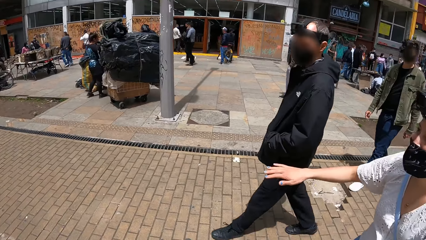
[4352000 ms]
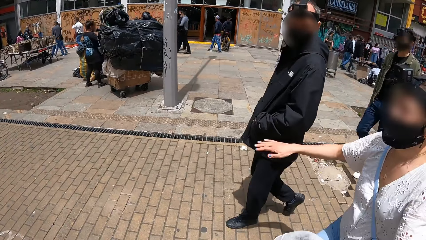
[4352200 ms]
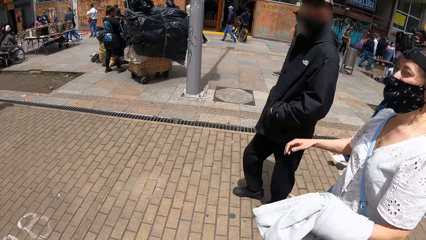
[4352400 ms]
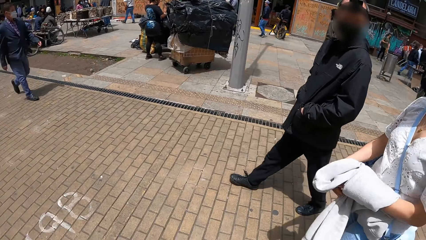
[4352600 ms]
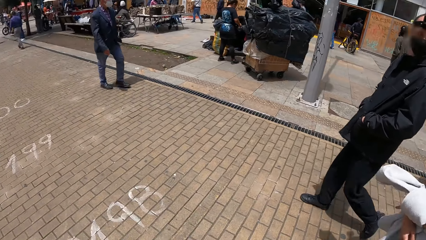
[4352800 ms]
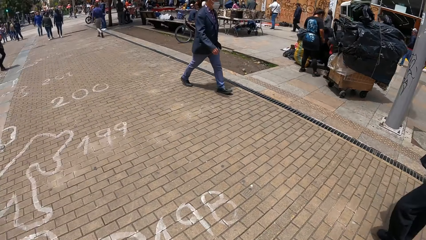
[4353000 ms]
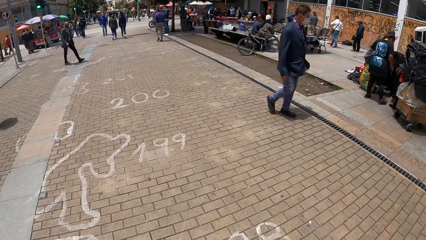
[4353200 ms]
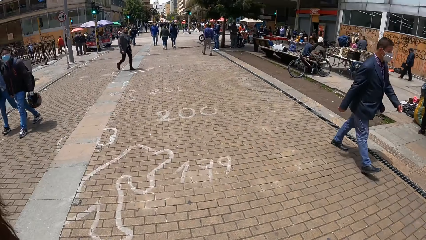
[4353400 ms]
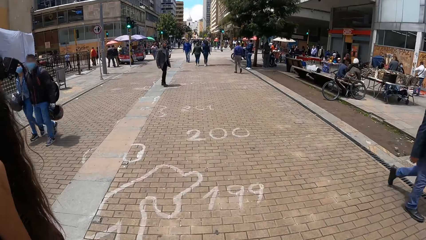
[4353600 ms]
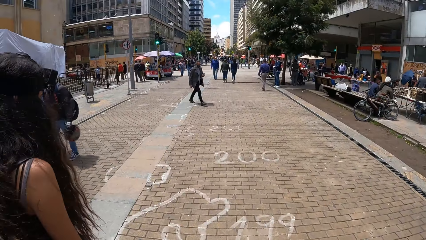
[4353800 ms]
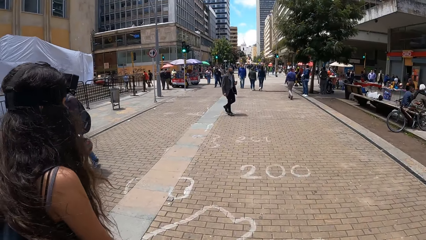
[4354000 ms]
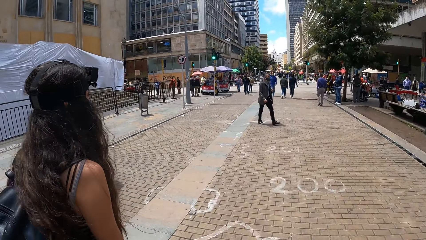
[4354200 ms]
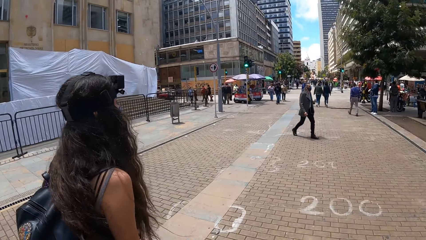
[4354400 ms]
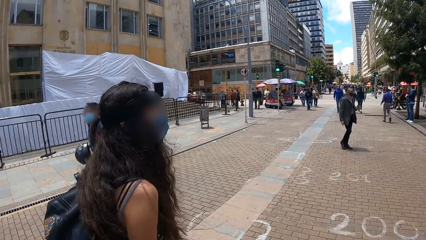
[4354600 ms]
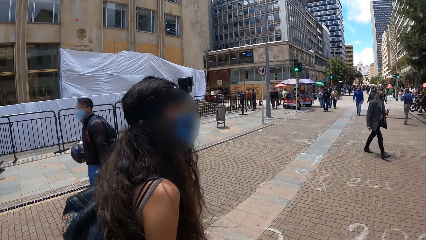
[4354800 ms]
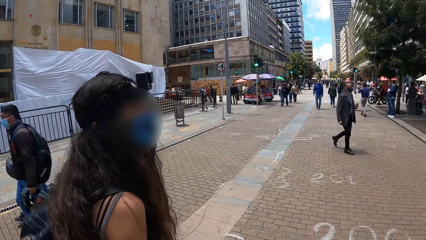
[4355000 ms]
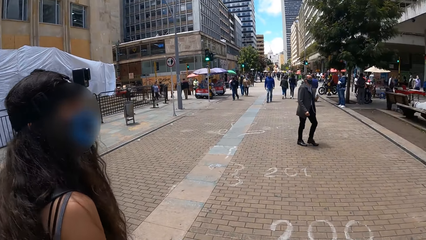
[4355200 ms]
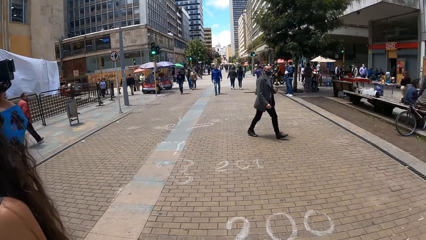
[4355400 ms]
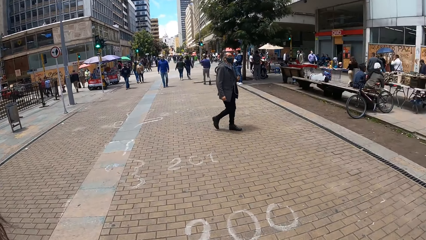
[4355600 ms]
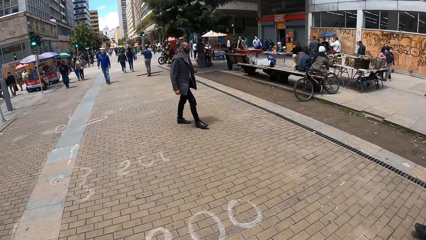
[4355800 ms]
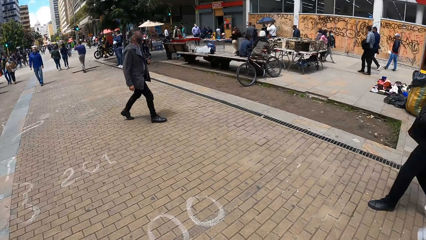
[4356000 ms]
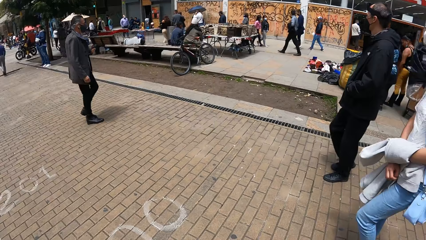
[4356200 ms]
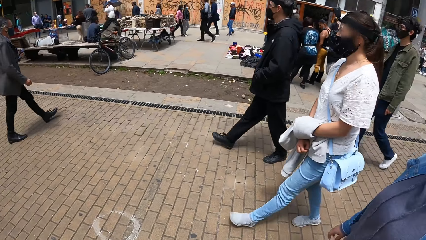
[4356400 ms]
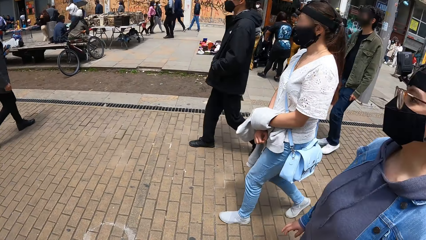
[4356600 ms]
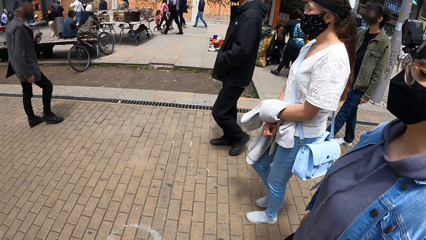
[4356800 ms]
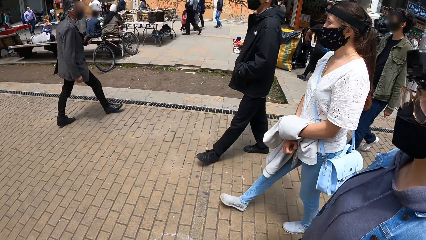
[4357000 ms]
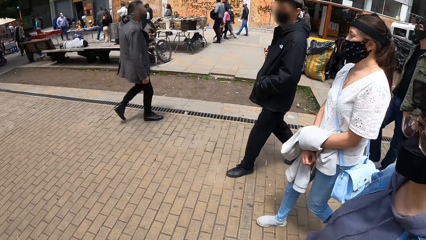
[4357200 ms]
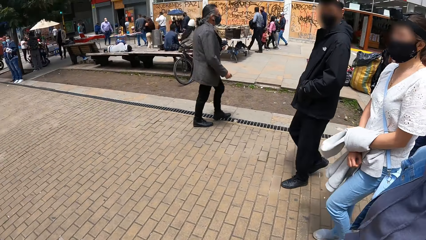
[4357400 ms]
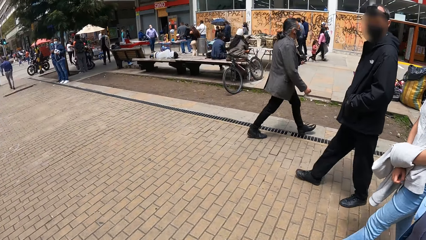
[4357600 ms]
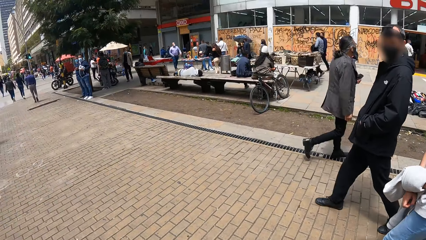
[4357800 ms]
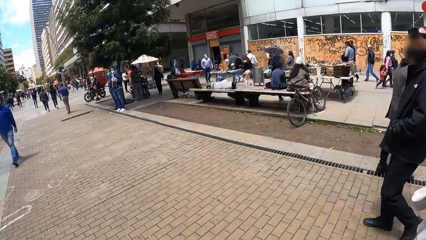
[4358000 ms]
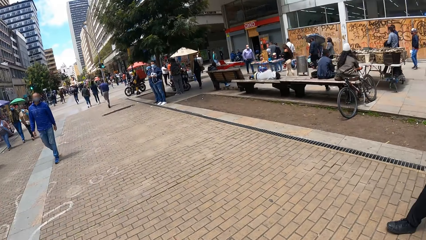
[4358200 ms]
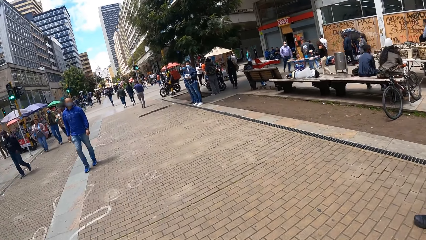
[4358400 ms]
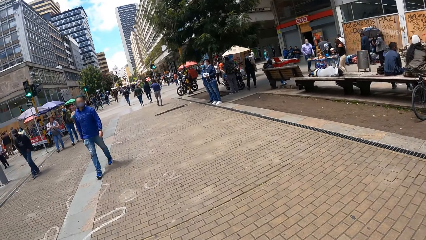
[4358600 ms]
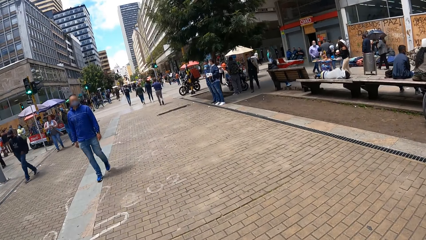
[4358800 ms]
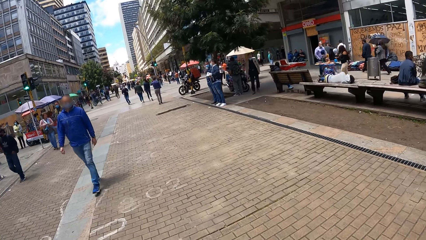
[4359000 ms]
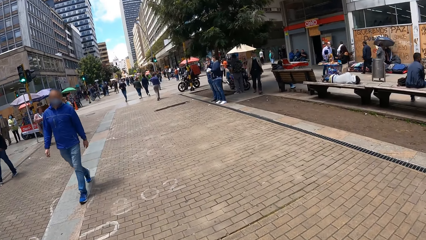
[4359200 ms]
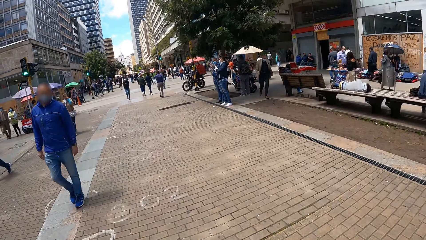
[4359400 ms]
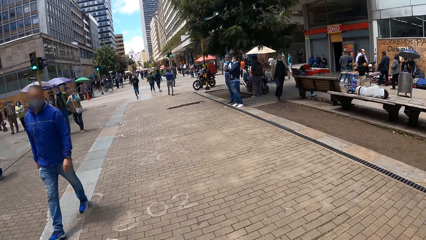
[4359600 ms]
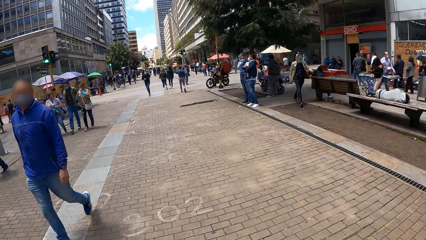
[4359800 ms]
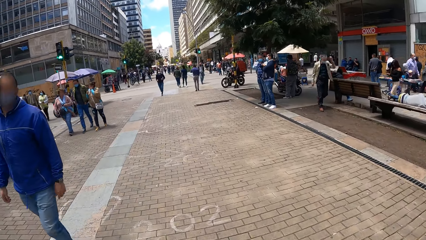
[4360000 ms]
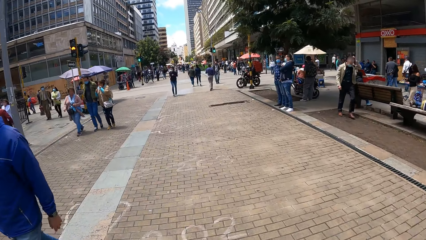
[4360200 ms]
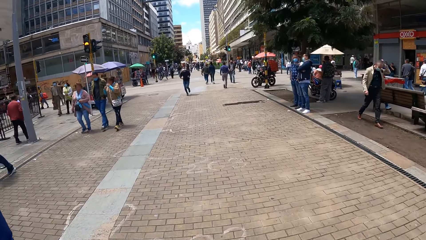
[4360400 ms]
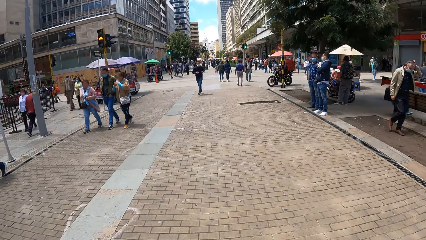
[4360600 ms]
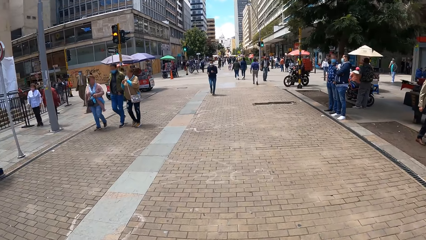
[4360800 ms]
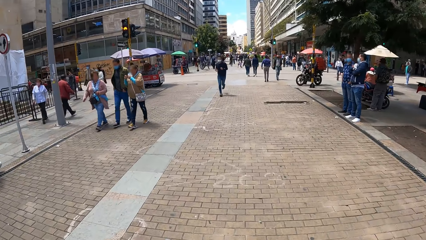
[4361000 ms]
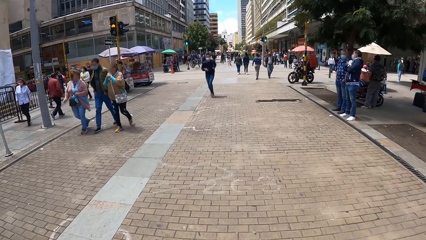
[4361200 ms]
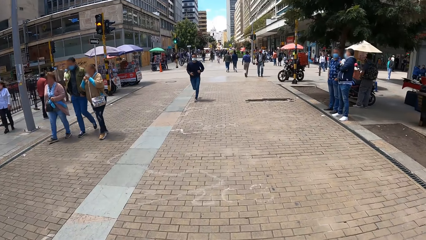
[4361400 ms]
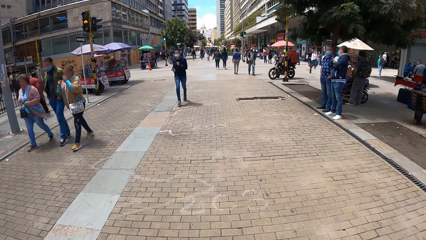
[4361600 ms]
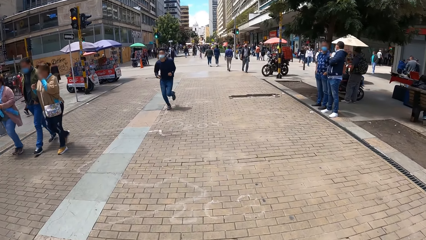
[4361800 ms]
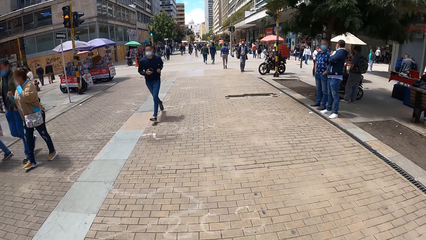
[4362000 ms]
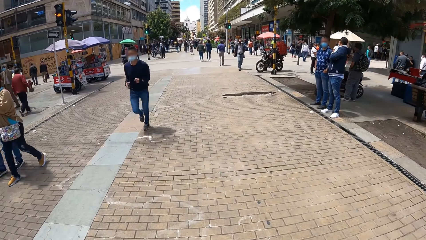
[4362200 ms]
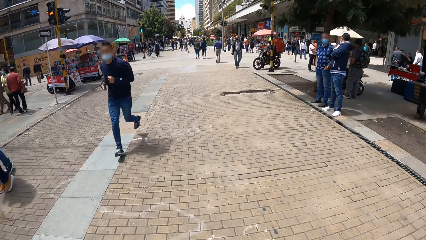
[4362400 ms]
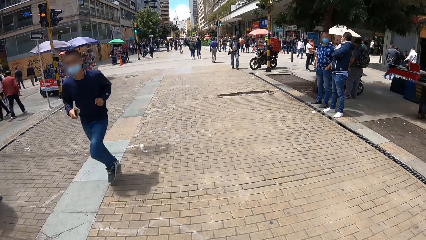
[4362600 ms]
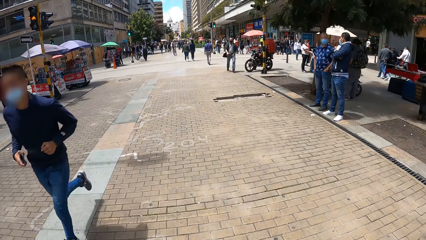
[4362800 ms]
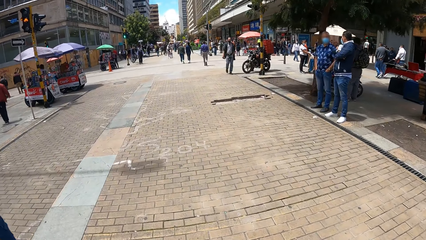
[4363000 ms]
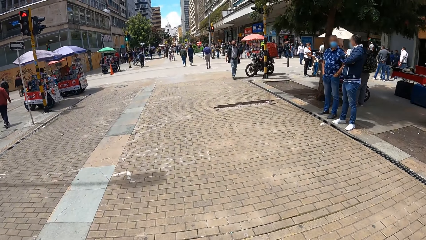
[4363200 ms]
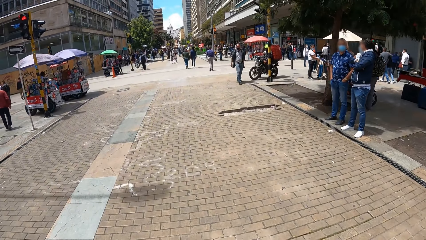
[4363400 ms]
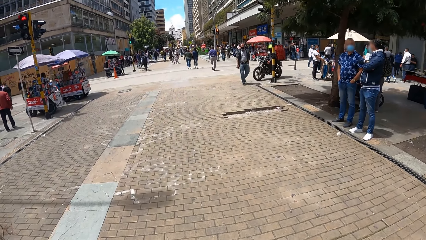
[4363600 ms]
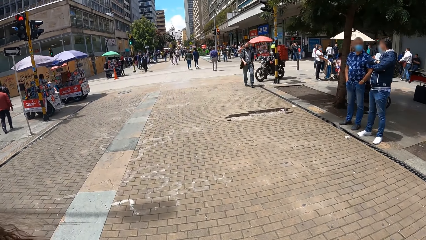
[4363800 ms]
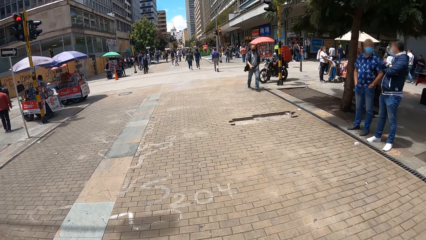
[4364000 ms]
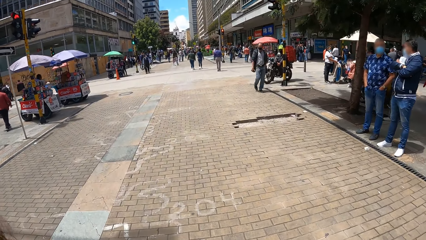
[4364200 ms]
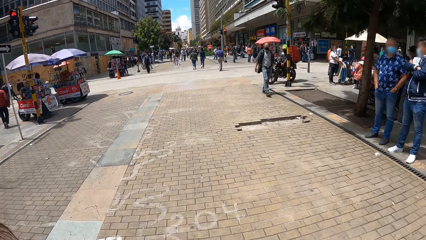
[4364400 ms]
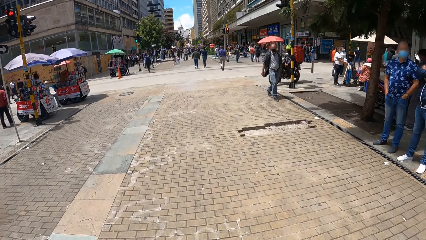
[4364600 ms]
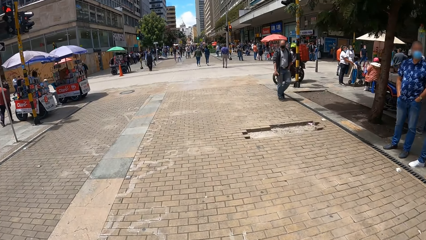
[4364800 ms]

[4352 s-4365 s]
A woman walks along. Another woman walks along. A third woman walks along the first woman. The camera wearer walks along.

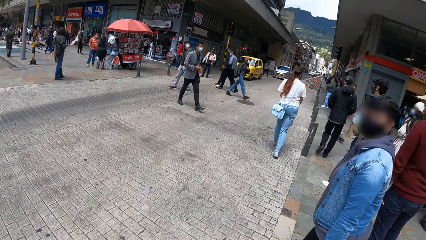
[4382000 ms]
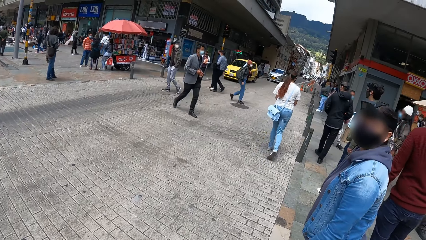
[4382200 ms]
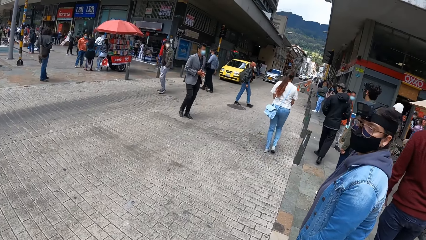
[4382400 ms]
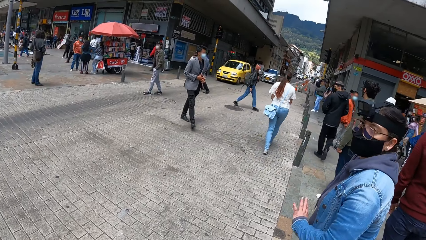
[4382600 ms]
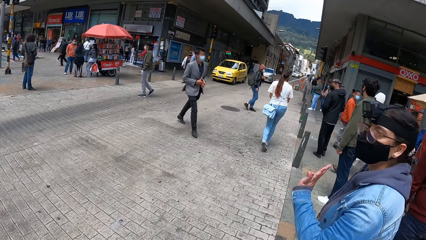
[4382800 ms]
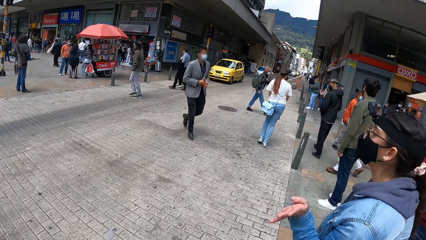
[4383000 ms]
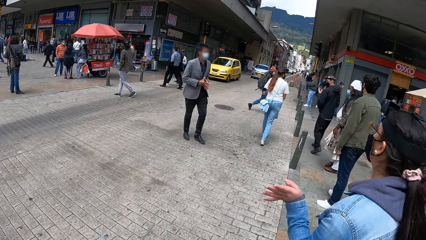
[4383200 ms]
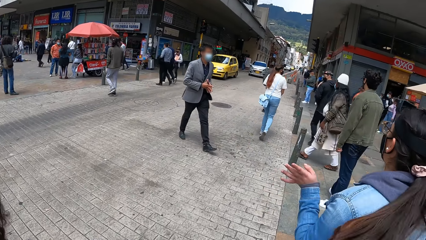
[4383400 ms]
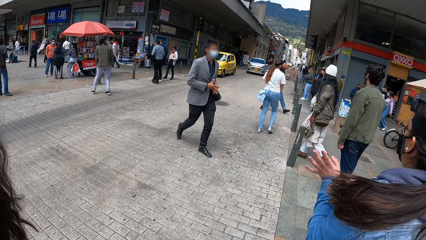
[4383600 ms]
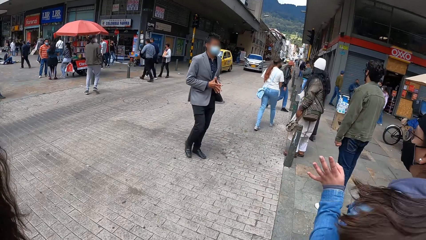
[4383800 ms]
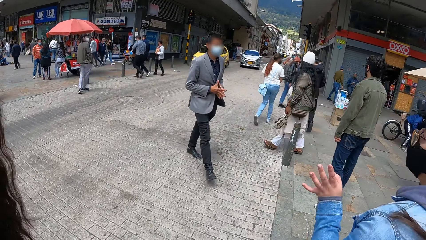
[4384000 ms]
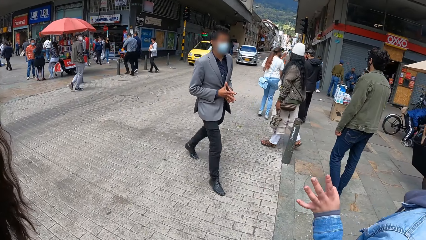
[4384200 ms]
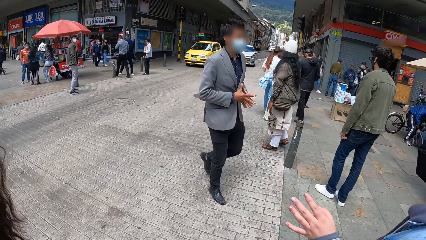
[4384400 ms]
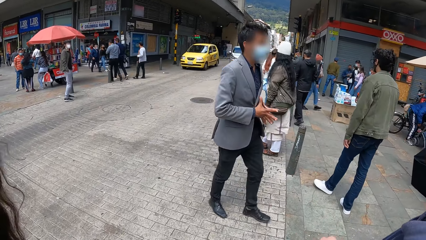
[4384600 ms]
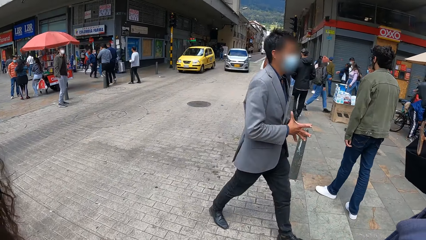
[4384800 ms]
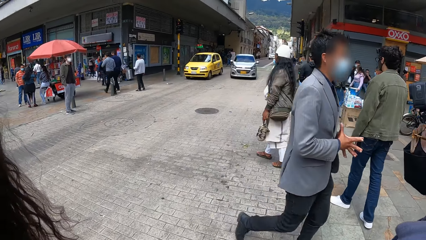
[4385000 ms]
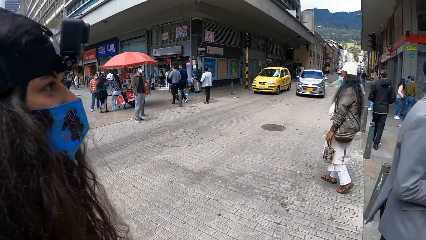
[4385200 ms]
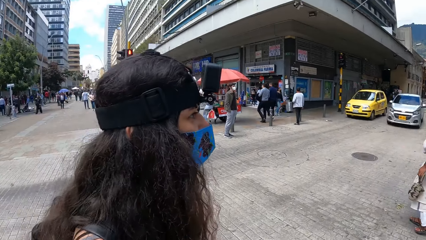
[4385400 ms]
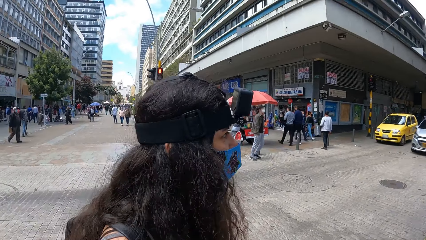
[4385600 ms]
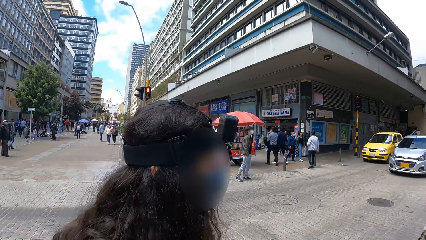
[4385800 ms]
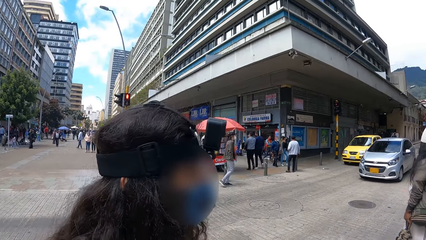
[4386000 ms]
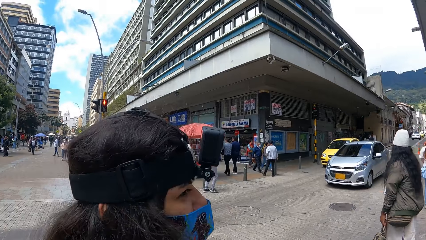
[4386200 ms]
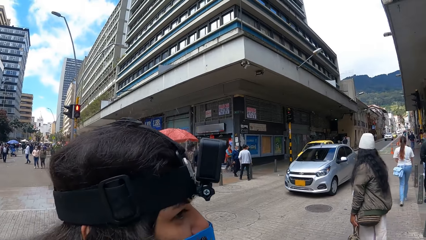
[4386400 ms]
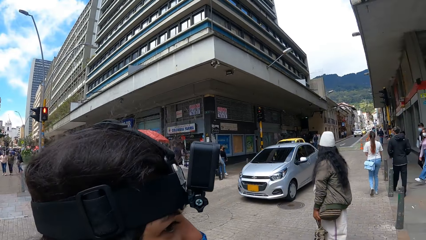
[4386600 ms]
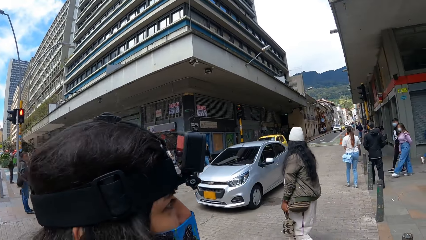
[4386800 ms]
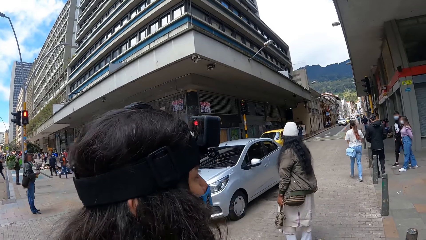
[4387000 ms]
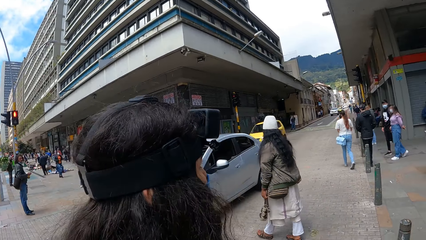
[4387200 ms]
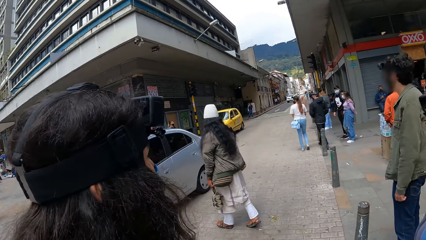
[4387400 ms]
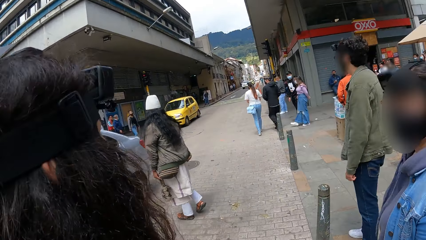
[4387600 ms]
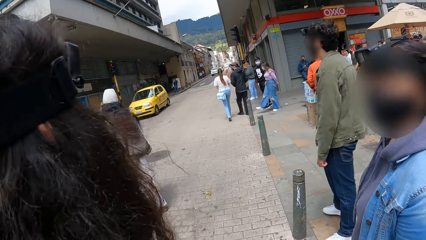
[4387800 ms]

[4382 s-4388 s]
The camera wearer interacts with a woman and another woman. A woman turns around. Another woman looks at the first woman.
